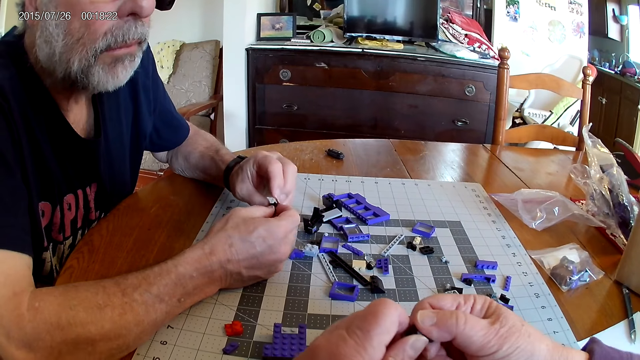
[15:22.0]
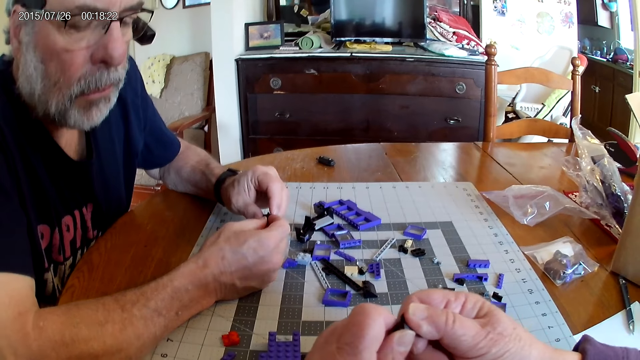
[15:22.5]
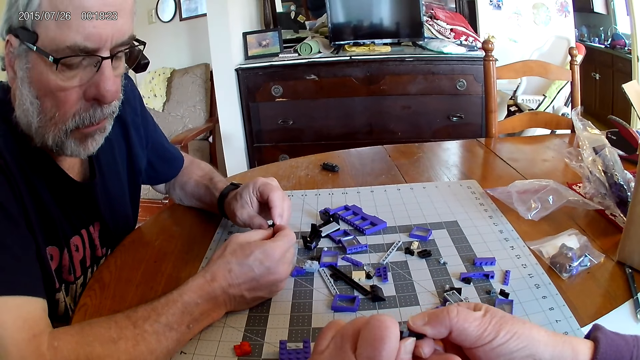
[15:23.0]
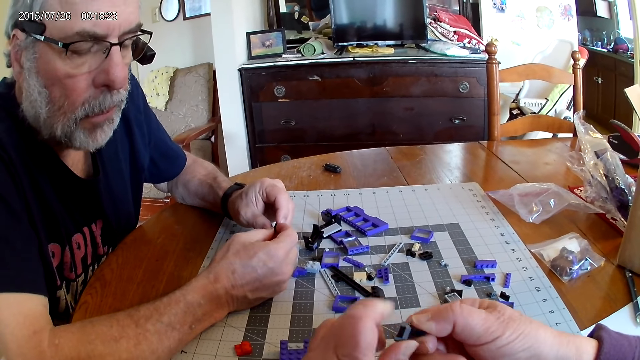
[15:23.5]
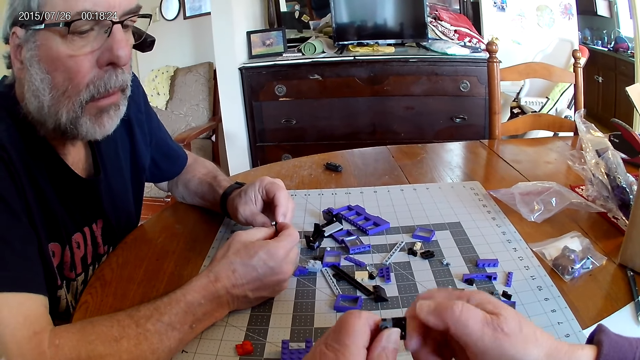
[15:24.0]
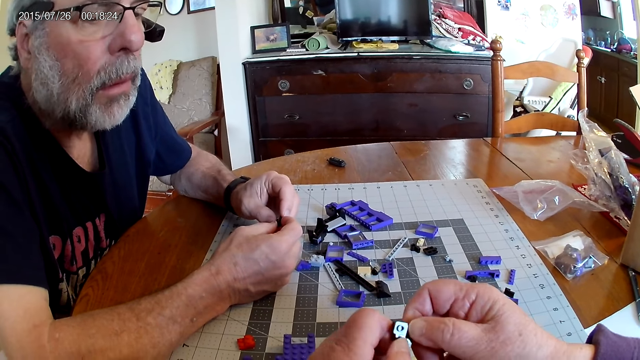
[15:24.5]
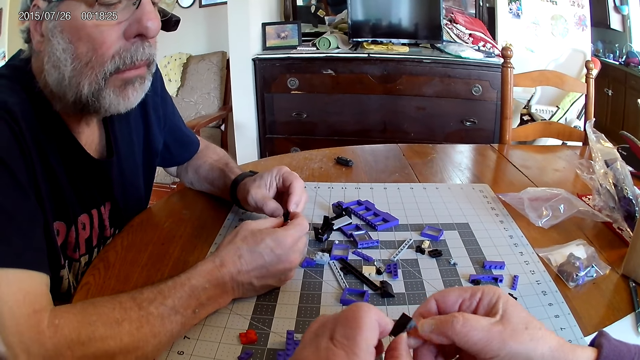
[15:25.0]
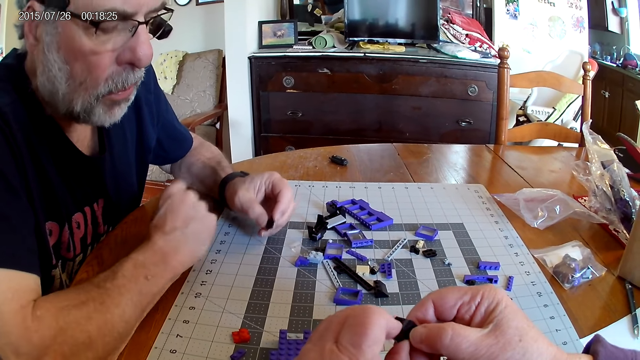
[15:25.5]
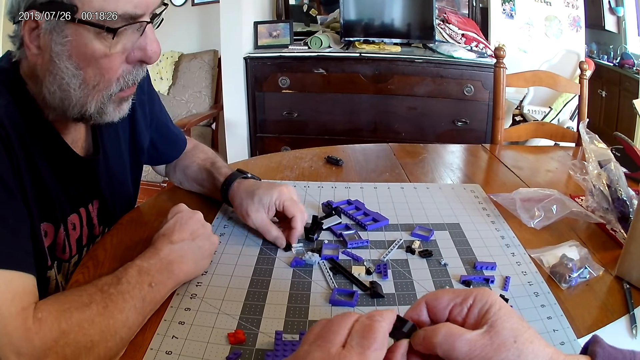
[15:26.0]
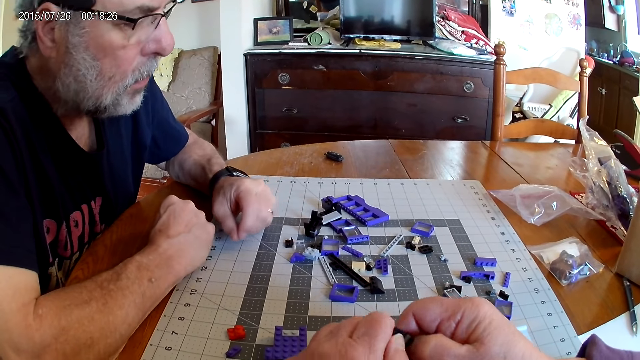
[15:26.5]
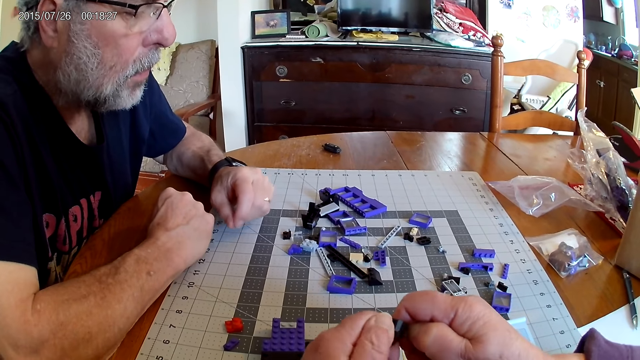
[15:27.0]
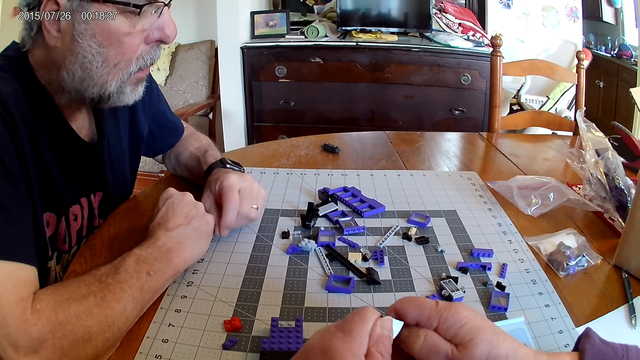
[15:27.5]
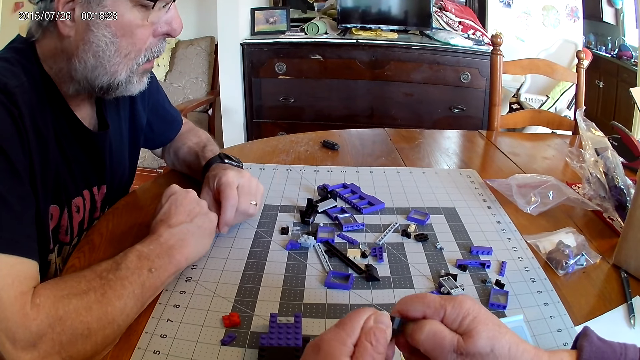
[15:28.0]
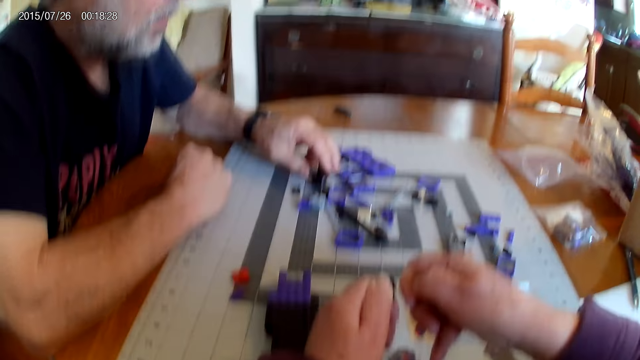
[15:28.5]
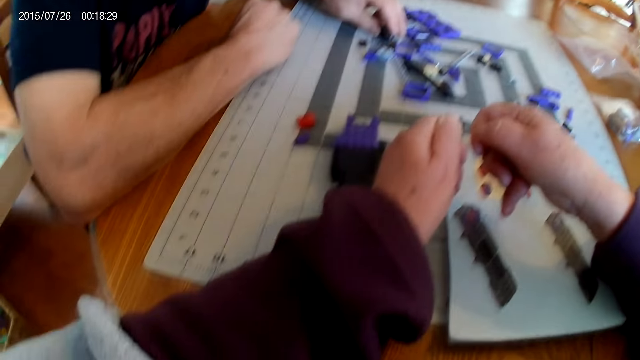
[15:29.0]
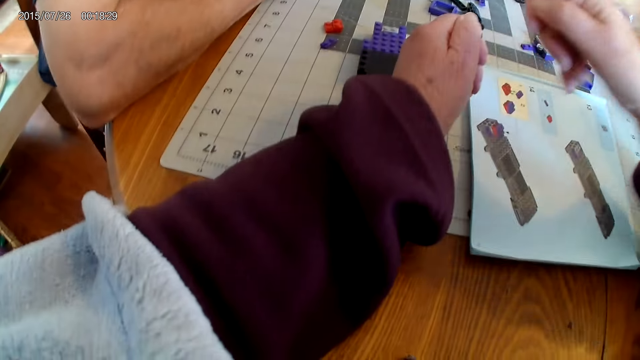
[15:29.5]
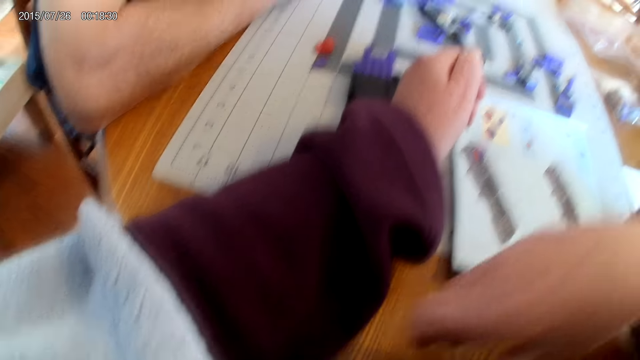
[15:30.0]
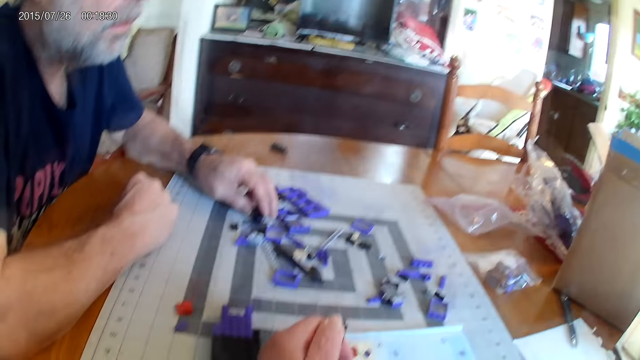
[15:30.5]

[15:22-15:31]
The camera wearer unfixes the plastic piece.

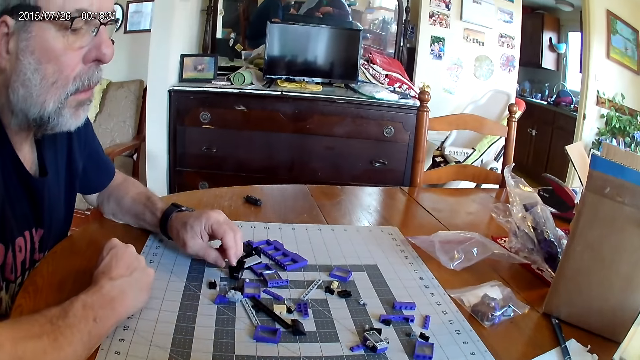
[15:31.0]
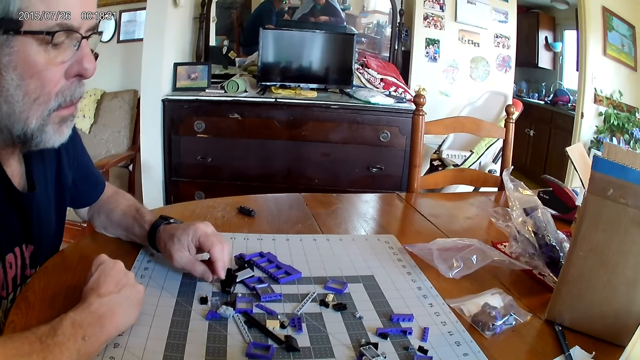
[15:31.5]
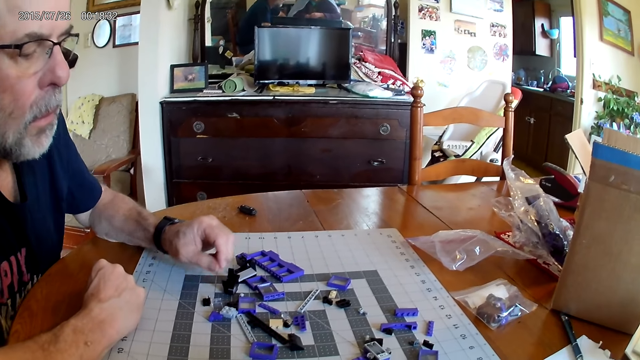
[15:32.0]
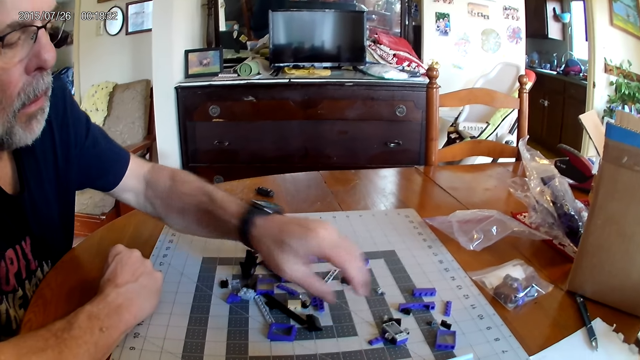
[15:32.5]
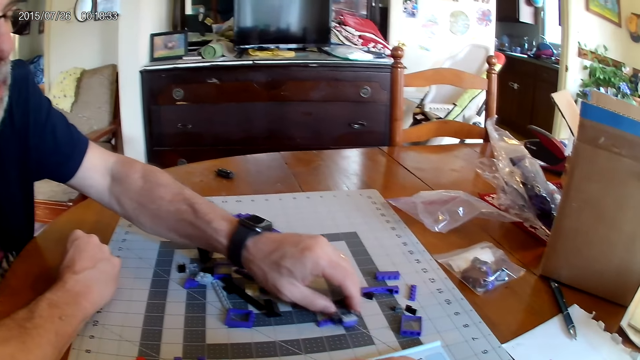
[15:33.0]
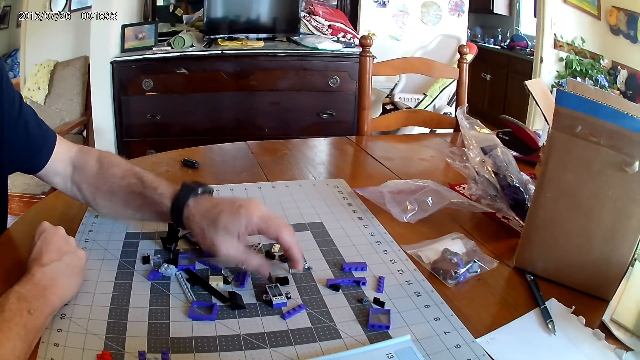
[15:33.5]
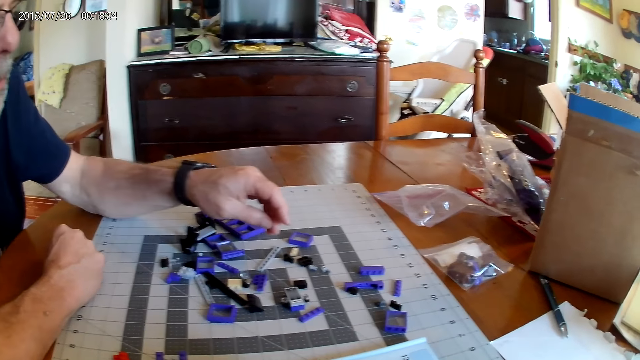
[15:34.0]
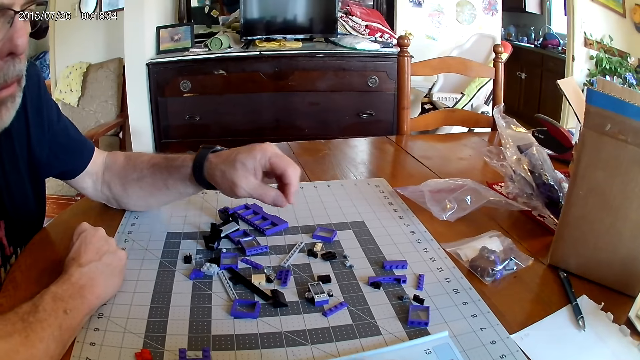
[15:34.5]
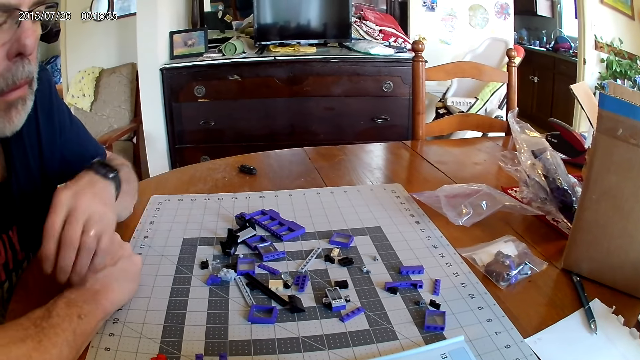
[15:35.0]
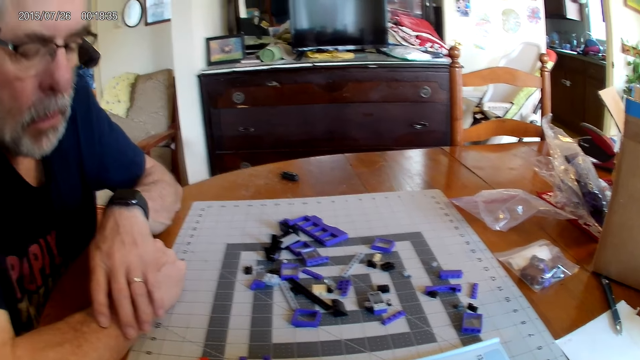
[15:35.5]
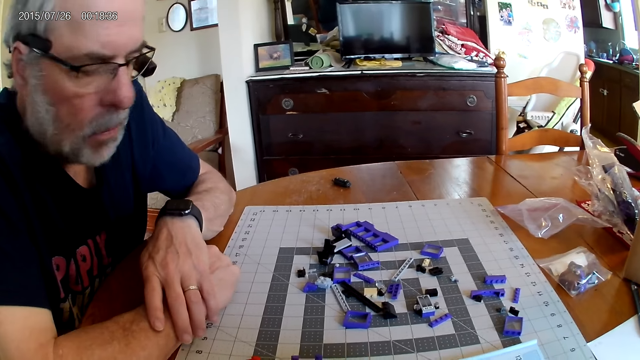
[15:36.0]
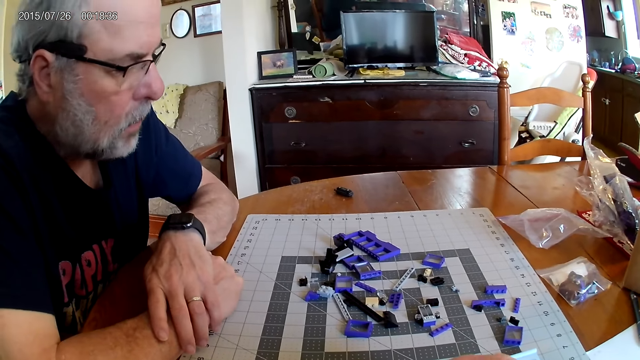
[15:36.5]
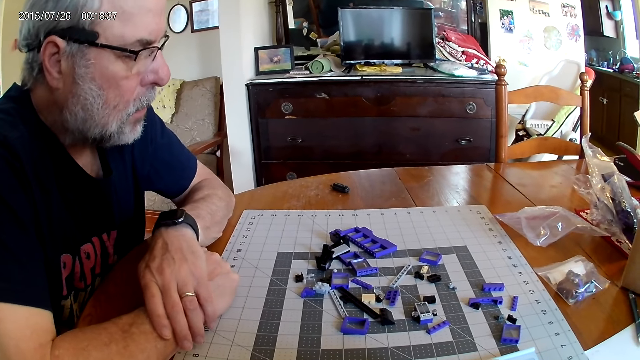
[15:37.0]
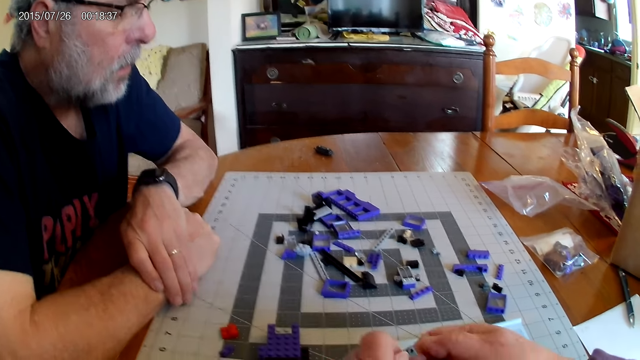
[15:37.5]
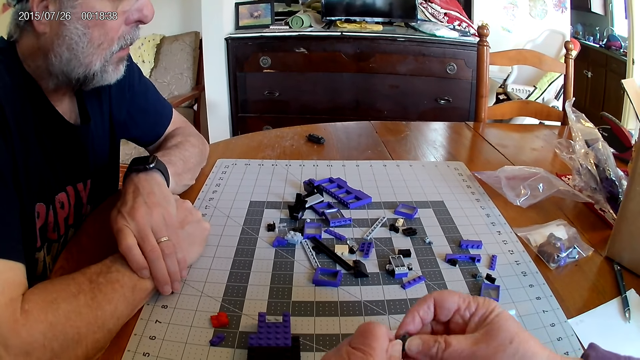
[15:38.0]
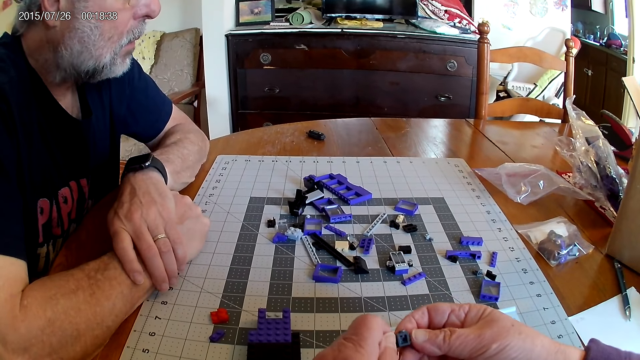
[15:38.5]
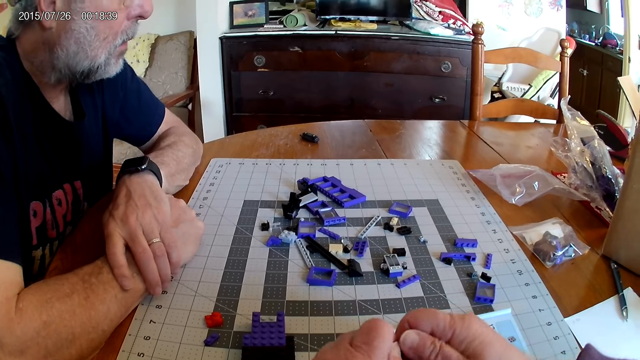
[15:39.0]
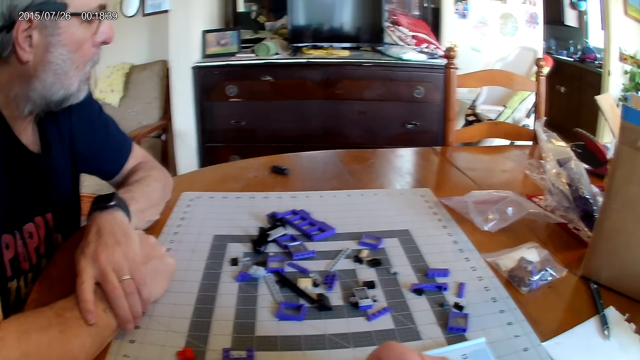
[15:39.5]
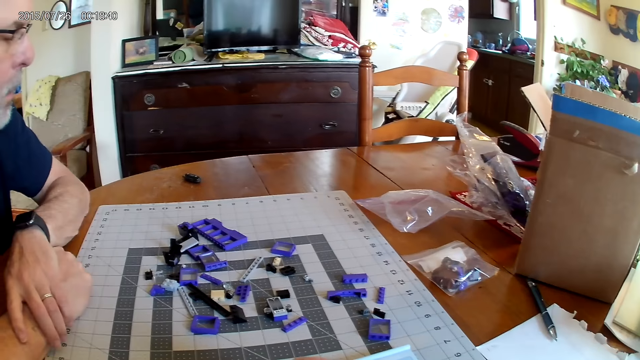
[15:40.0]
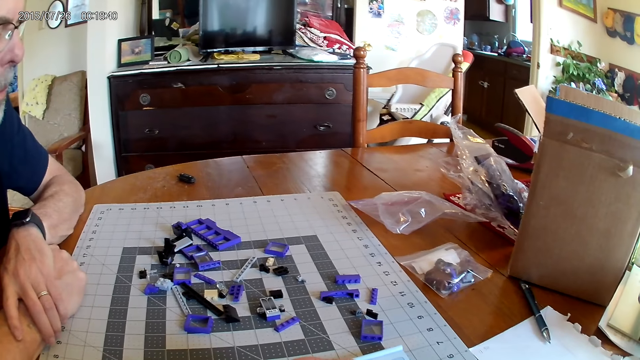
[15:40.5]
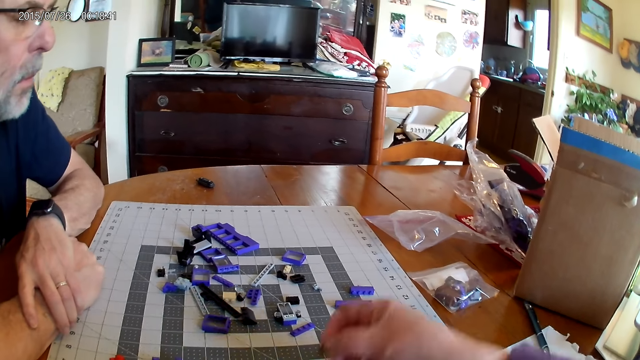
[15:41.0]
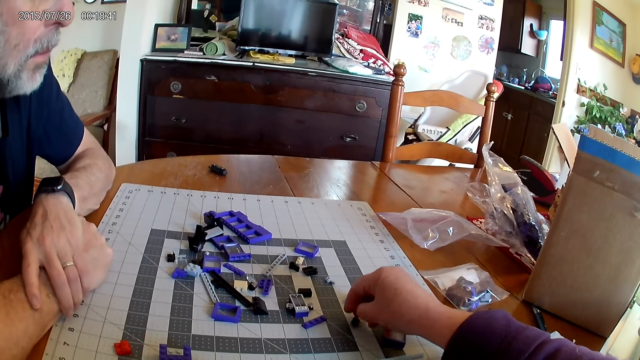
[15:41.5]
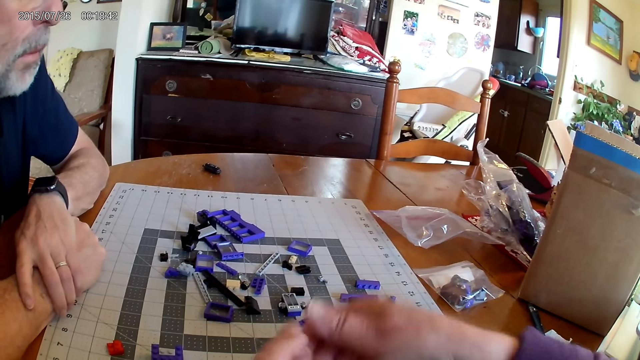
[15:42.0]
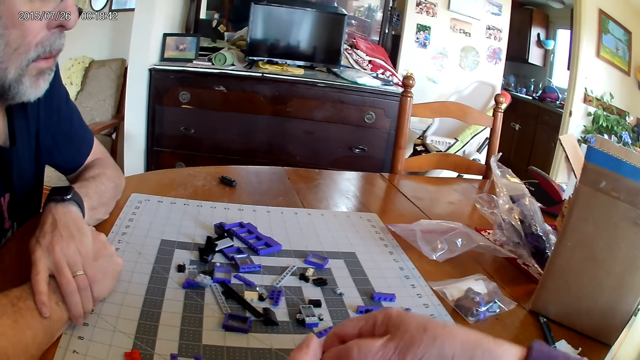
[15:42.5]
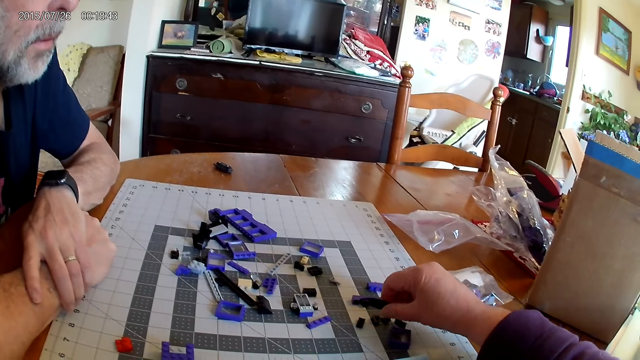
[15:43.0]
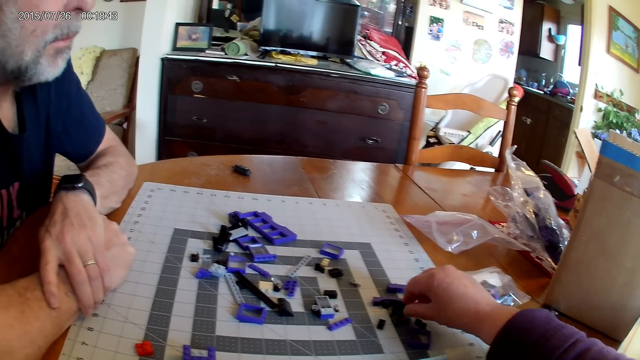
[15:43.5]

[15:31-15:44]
A man moves the plastic pieces. The camera wearer unfixes the plastic piece and places the plastic pieces on the table.
